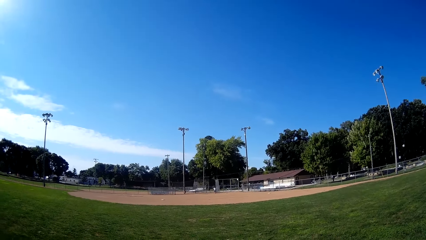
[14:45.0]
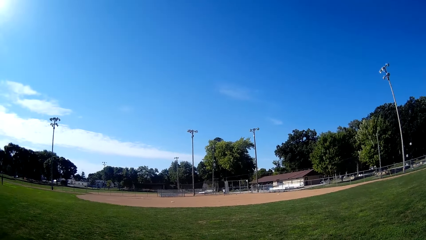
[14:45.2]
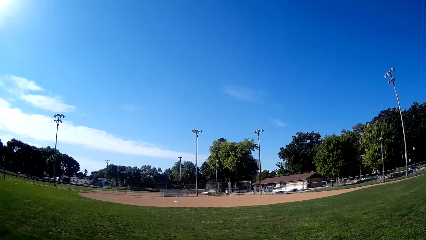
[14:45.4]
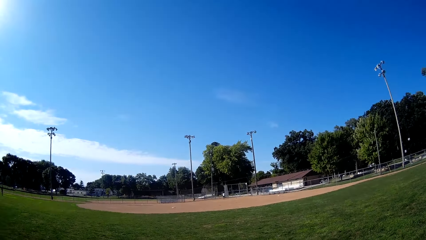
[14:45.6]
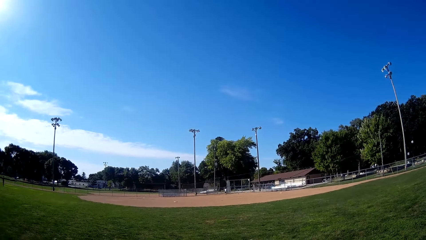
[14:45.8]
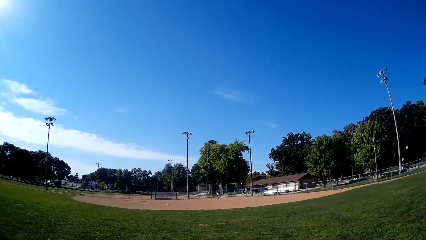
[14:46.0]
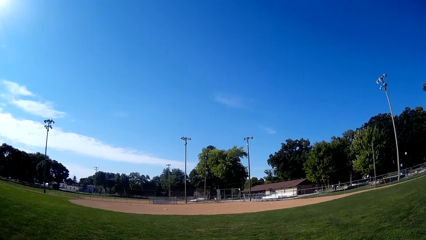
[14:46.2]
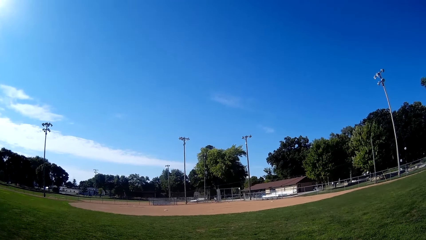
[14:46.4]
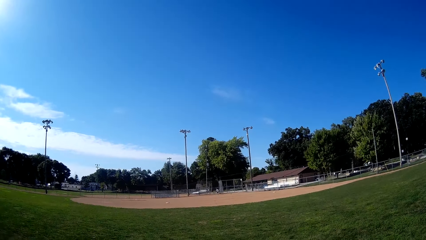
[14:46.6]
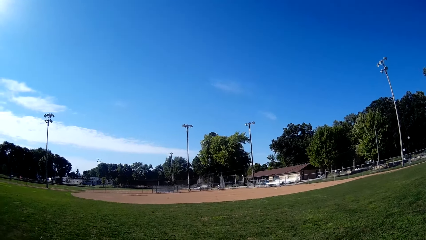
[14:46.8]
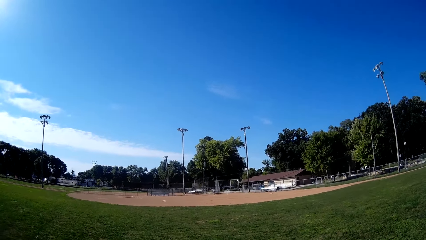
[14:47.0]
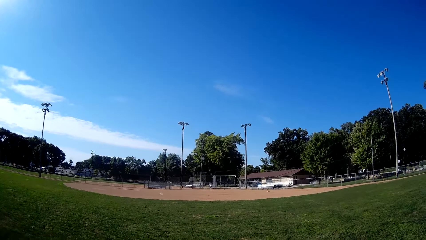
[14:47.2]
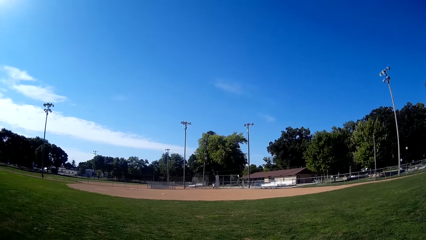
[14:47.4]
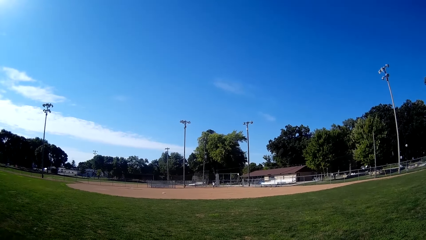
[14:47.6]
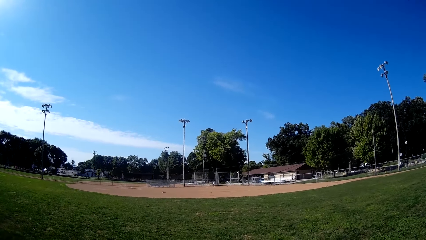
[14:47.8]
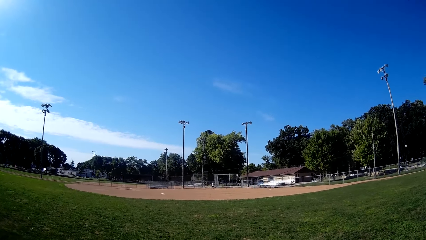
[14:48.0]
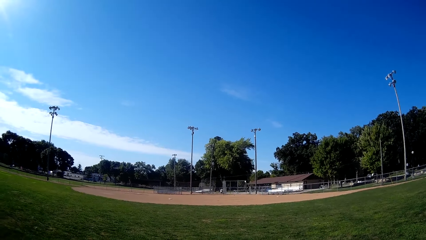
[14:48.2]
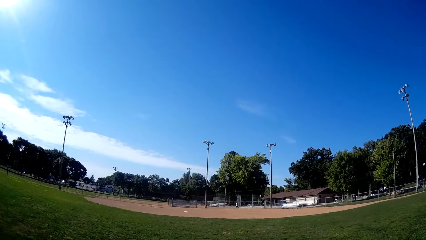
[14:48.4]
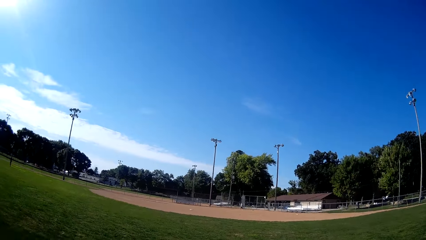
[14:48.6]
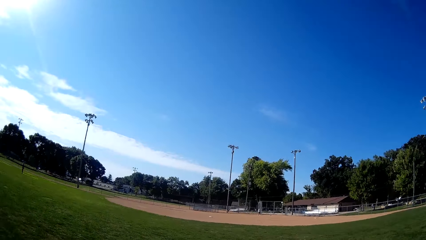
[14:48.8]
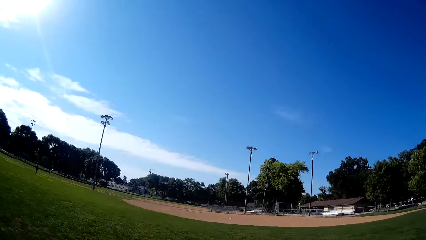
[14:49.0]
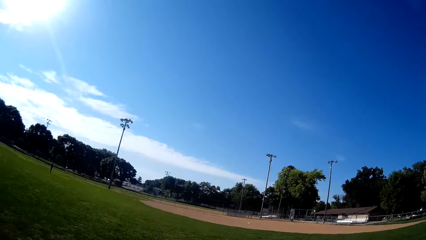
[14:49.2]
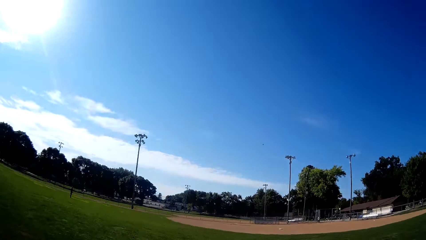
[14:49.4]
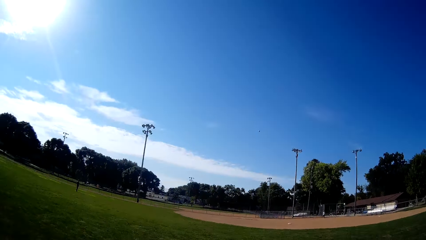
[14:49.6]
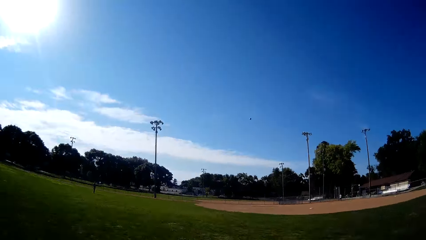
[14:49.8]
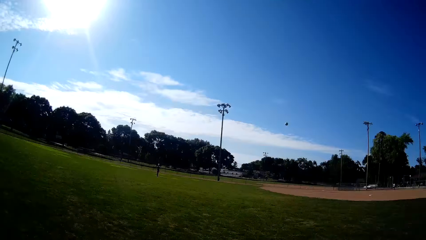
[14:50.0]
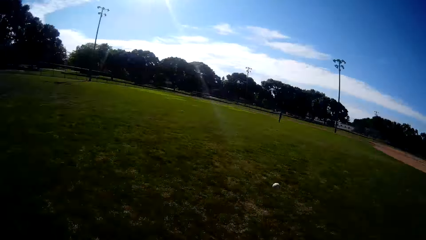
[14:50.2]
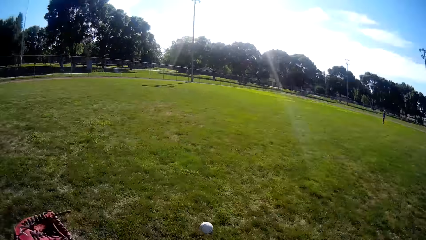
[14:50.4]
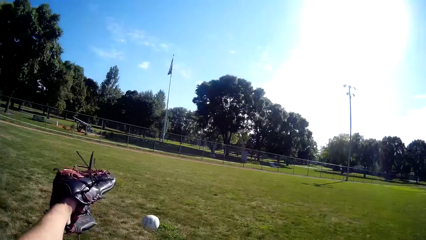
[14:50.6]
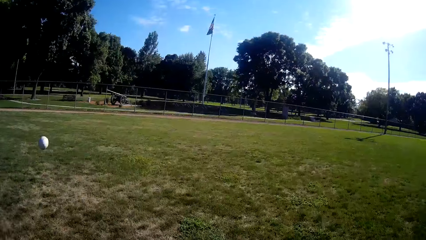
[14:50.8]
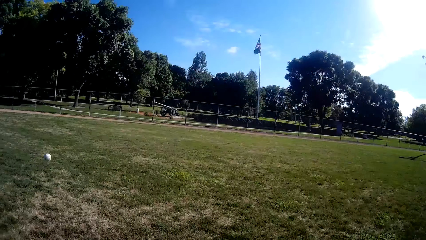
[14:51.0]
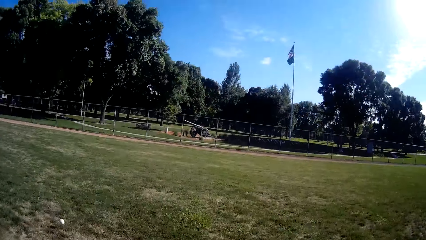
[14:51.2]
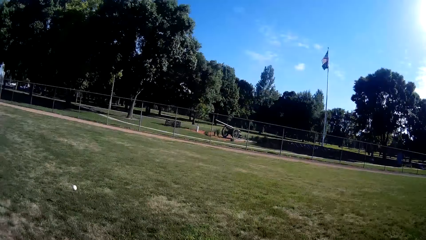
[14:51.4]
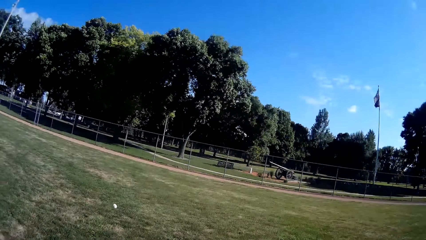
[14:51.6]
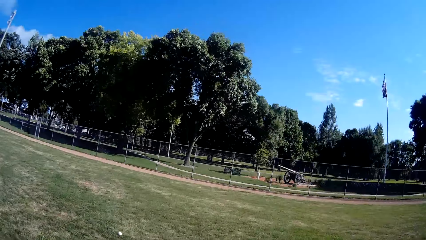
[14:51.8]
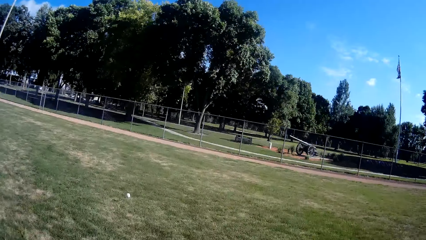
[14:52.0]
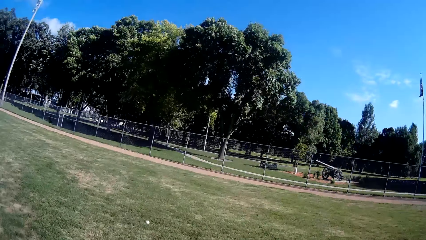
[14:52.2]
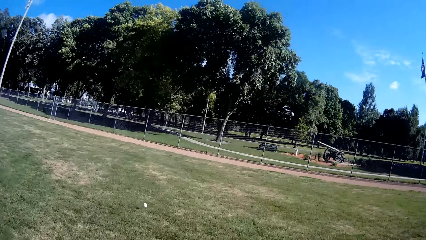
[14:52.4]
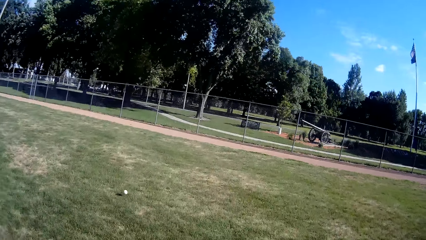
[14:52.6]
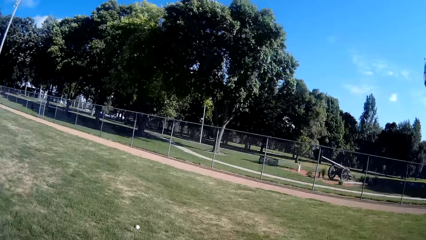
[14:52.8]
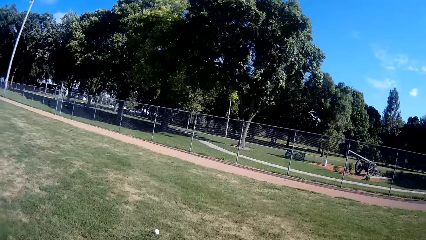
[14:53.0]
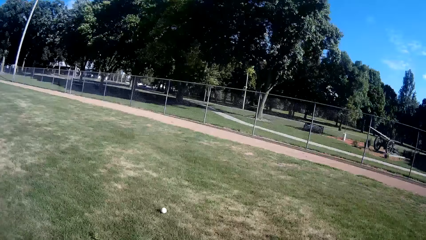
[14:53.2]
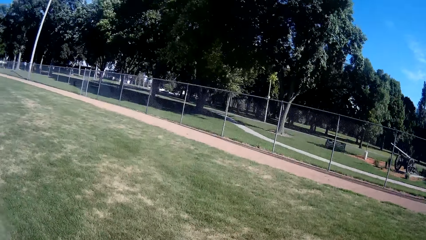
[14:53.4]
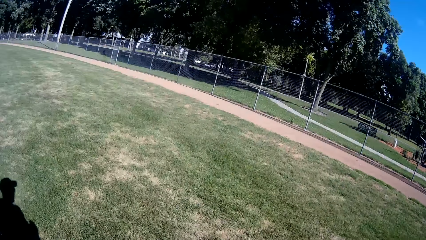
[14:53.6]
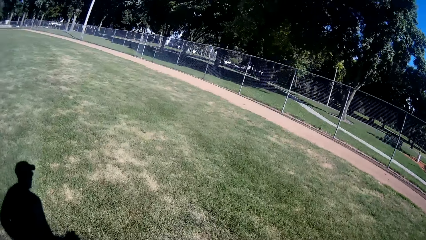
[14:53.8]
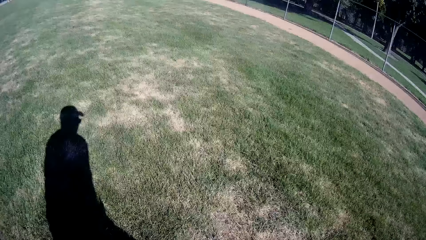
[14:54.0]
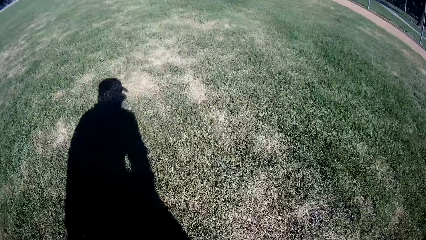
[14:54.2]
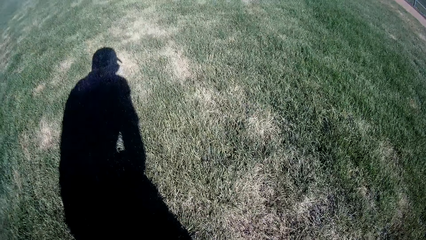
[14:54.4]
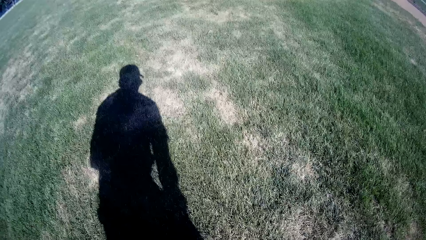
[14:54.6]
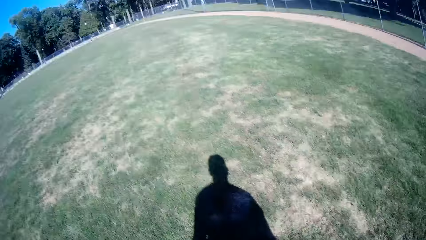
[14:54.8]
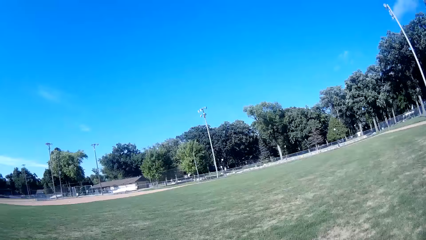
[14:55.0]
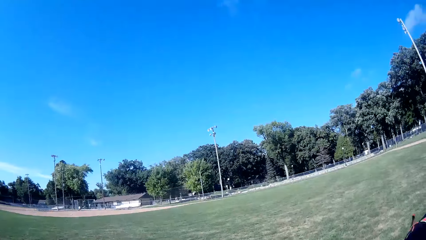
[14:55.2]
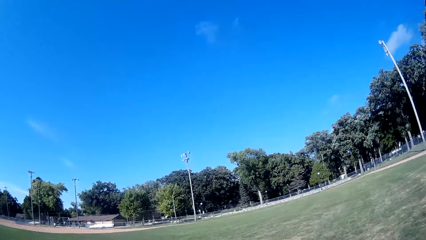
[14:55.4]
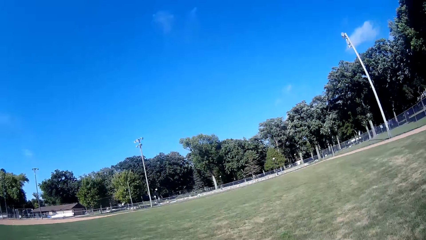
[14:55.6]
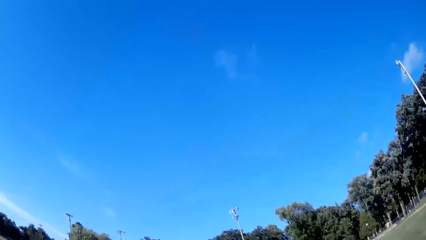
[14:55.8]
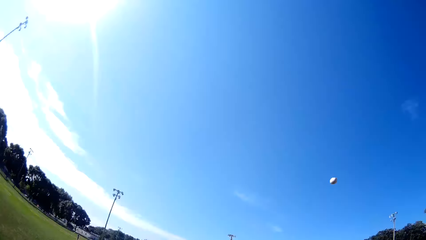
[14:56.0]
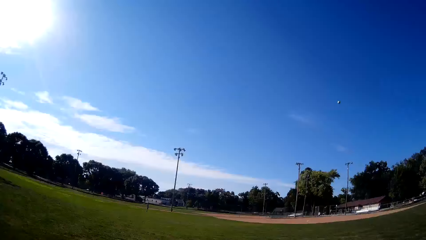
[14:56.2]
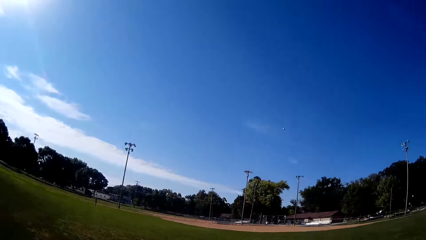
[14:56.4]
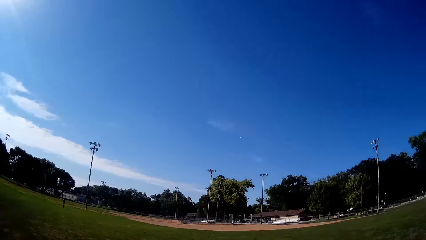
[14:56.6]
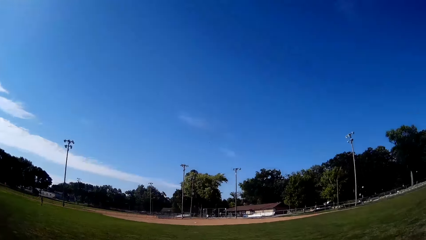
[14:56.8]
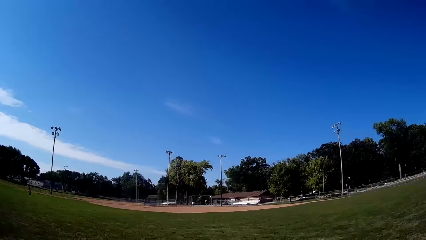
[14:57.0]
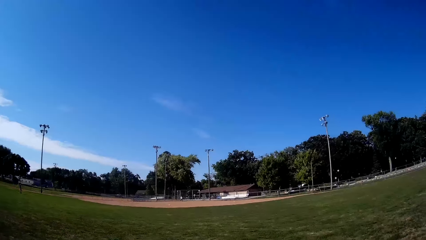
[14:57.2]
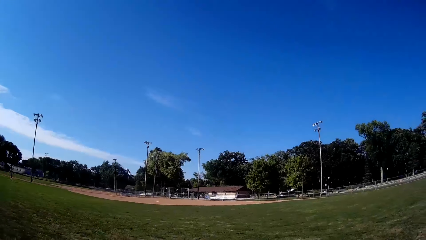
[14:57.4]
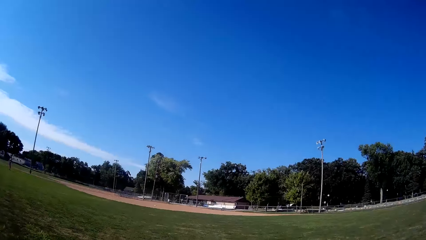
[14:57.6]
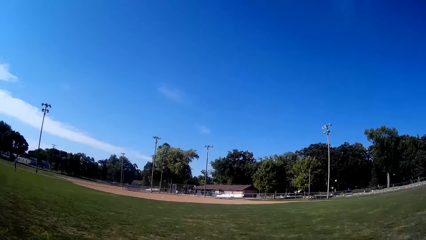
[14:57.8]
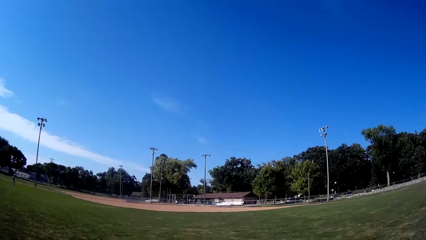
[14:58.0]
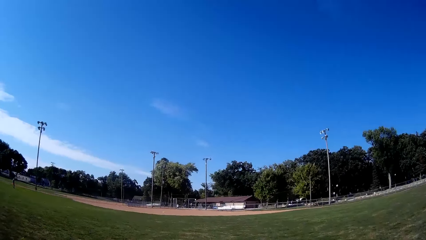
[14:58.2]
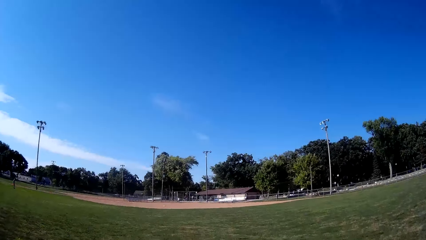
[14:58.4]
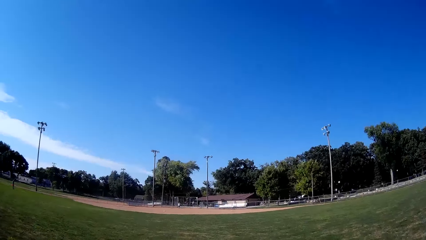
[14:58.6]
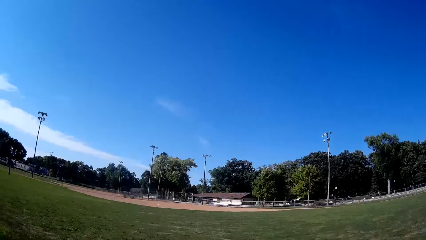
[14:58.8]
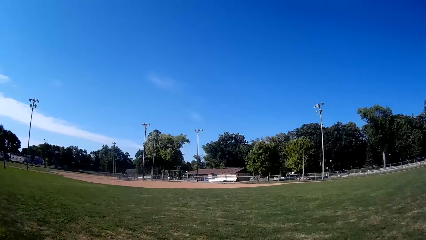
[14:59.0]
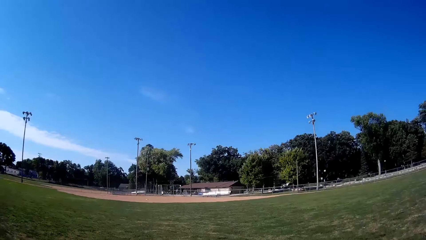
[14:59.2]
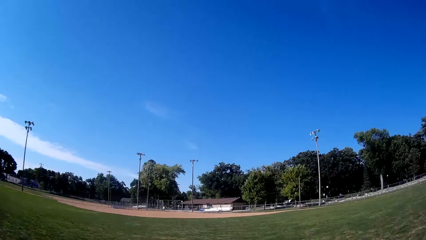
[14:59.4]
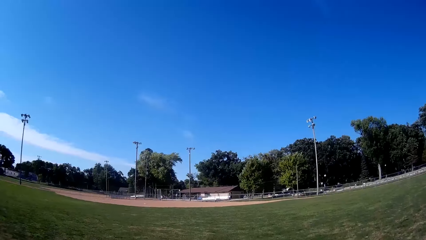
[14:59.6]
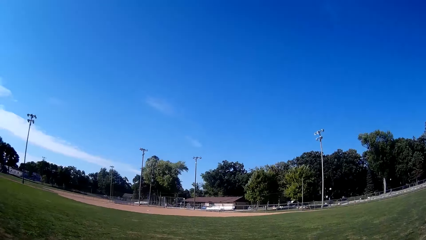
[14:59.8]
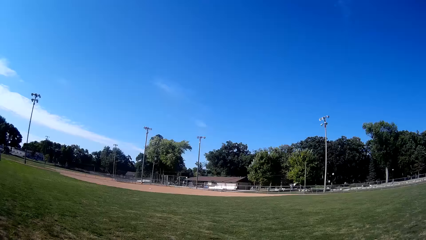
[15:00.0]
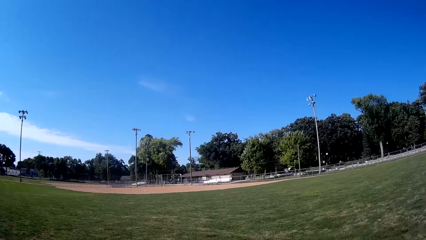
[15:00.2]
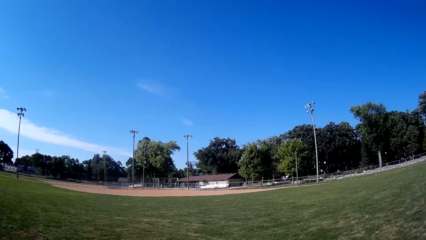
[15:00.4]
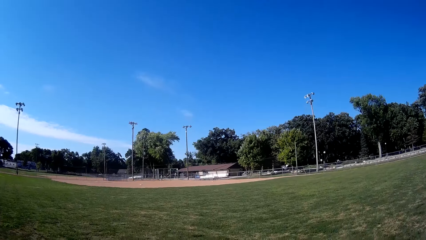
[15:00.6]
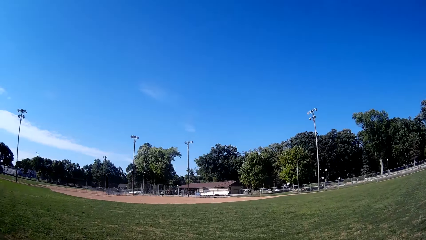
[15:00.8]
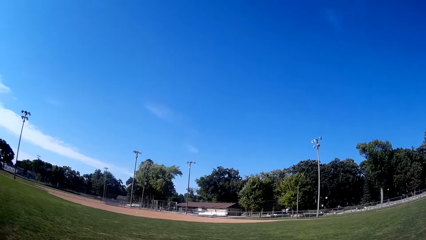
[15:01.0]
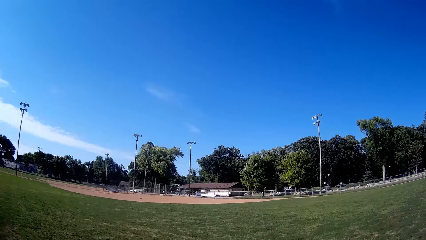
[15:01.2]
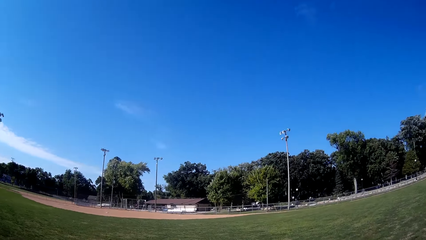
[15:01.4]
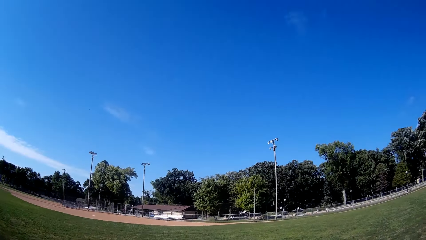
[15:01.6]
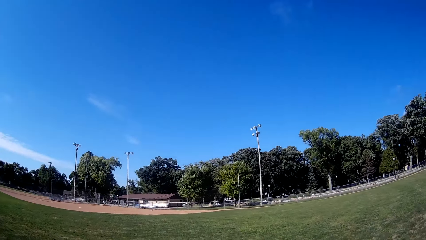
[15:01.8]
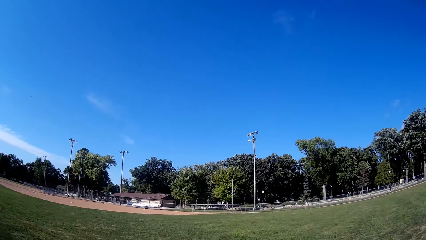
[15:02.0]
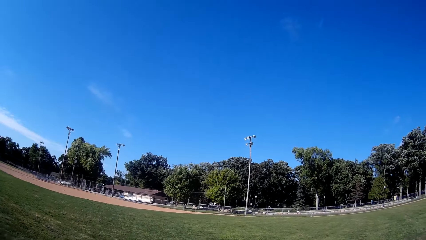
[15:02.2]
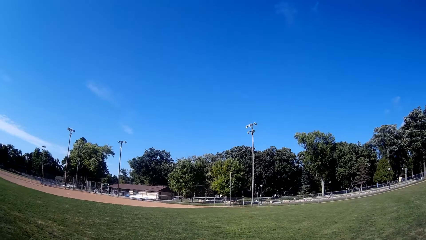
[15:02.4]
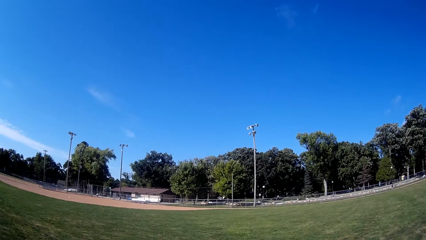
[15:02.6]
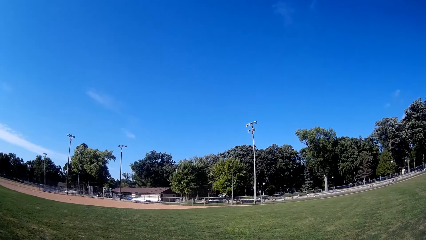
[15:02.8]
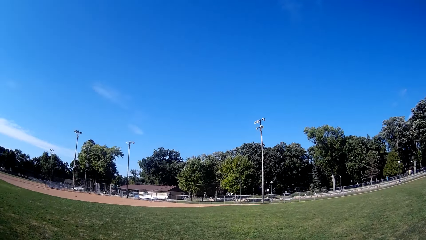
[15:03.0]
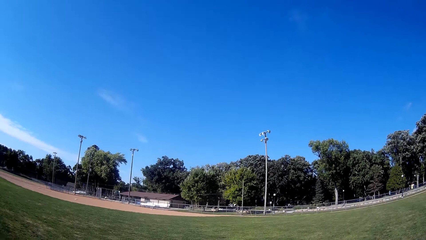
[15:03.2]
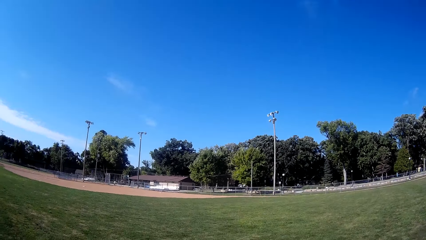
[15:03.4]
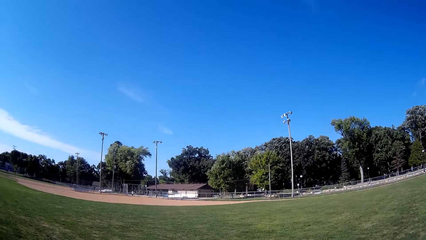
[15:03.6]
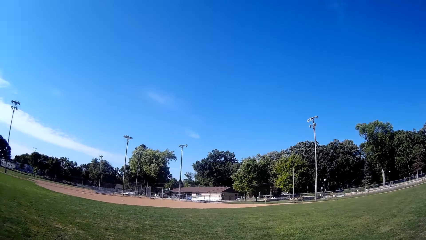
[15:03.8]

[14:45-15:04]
The man bats the baseball to the camera wearer. The camera wearer runs after the baseball, picks up the baseball and pitches the baseball. The man picks up the ball.
